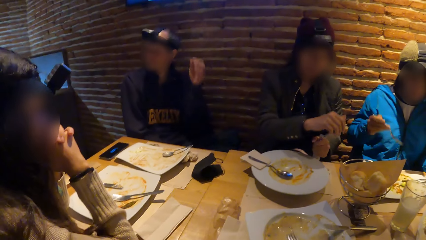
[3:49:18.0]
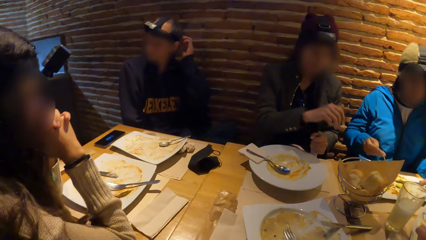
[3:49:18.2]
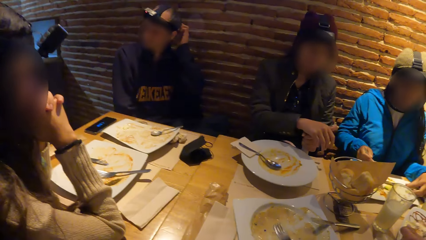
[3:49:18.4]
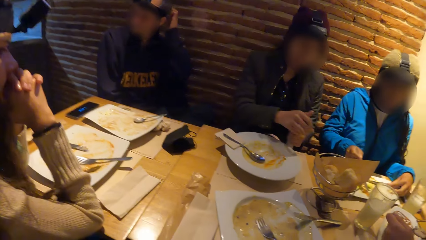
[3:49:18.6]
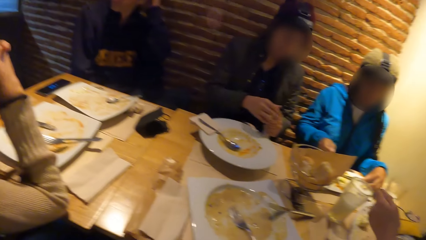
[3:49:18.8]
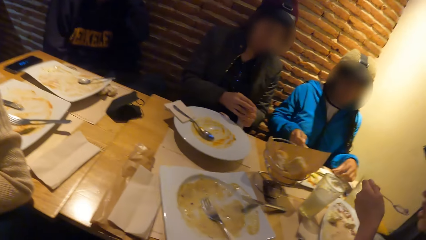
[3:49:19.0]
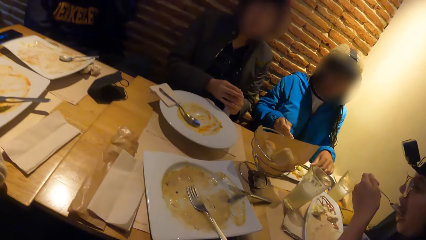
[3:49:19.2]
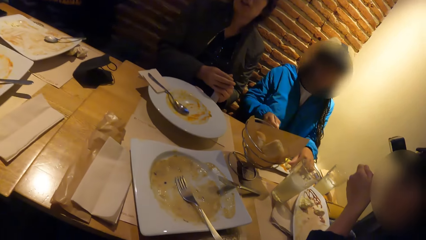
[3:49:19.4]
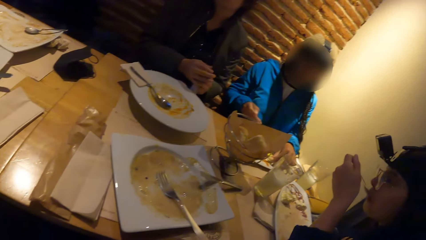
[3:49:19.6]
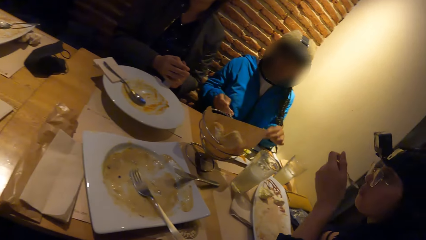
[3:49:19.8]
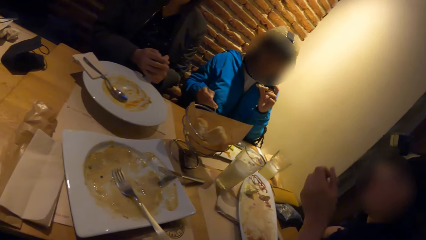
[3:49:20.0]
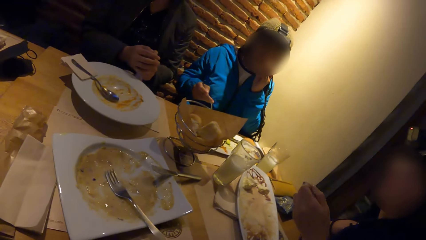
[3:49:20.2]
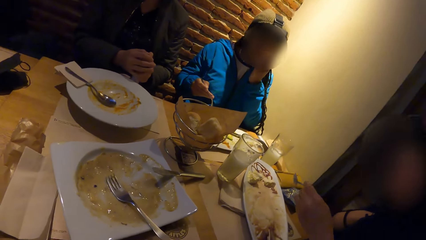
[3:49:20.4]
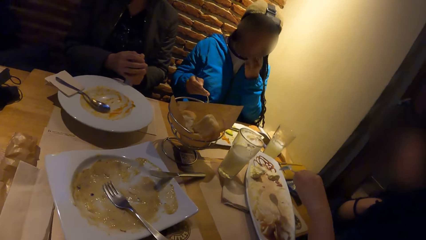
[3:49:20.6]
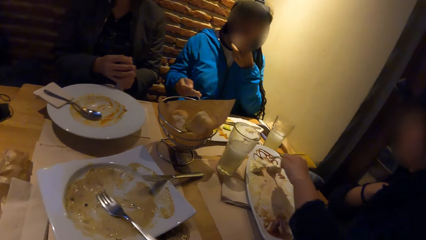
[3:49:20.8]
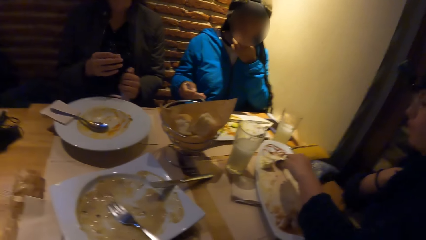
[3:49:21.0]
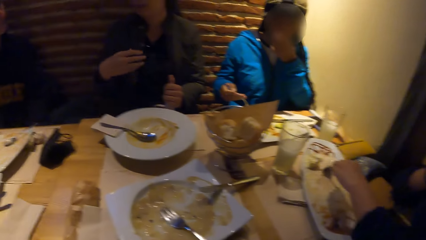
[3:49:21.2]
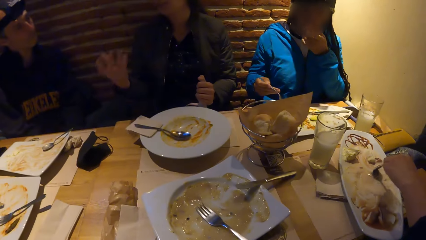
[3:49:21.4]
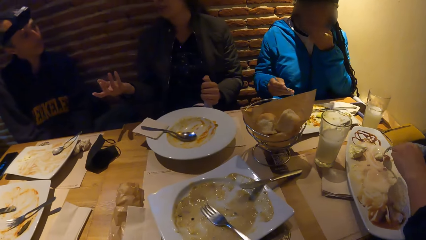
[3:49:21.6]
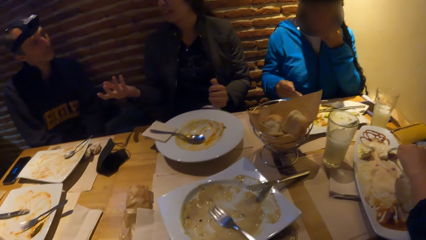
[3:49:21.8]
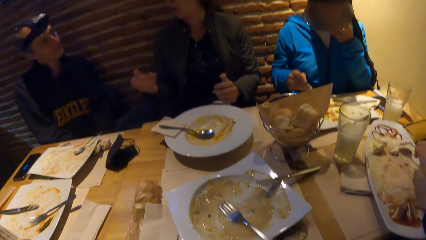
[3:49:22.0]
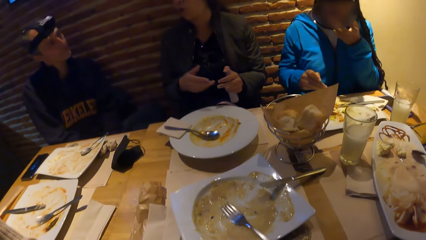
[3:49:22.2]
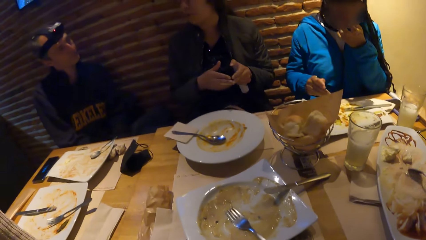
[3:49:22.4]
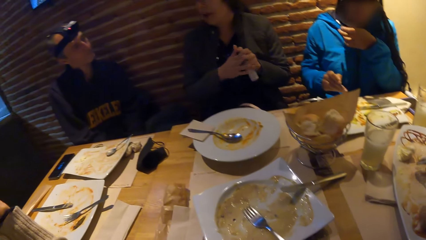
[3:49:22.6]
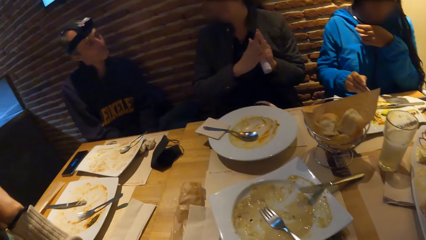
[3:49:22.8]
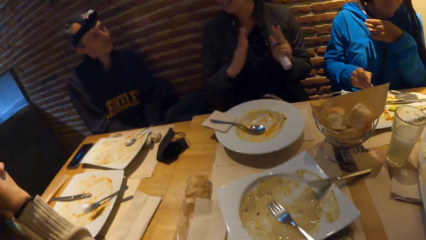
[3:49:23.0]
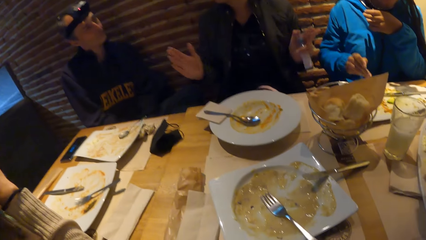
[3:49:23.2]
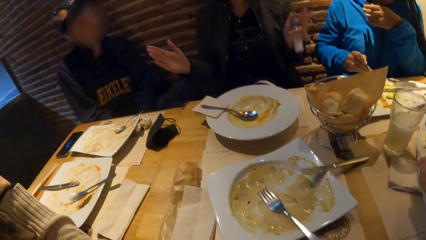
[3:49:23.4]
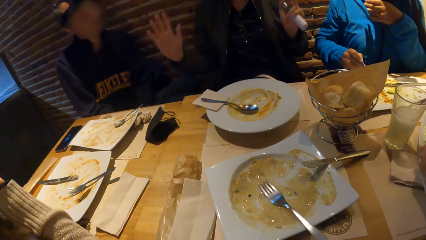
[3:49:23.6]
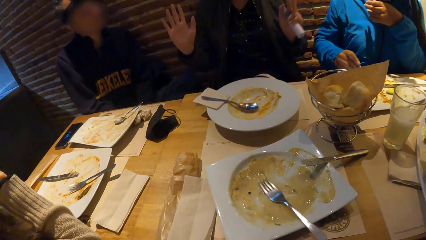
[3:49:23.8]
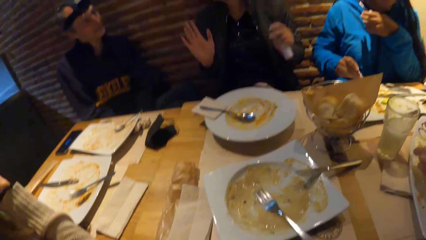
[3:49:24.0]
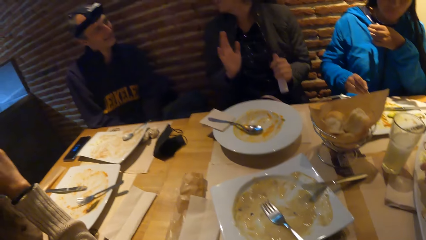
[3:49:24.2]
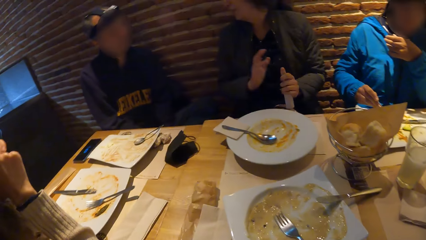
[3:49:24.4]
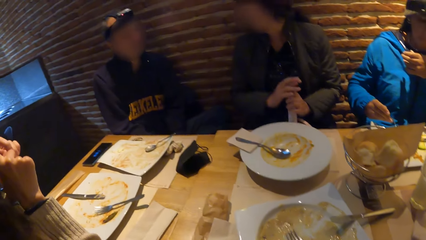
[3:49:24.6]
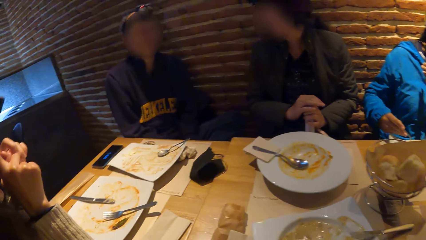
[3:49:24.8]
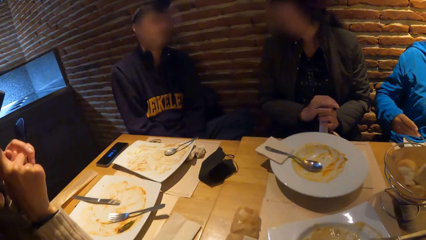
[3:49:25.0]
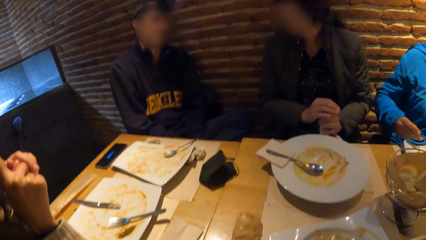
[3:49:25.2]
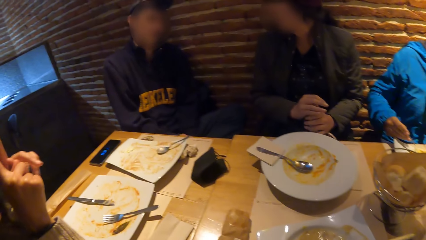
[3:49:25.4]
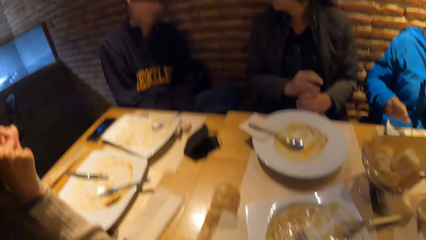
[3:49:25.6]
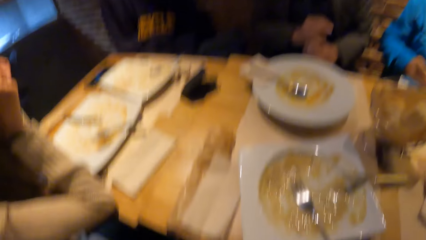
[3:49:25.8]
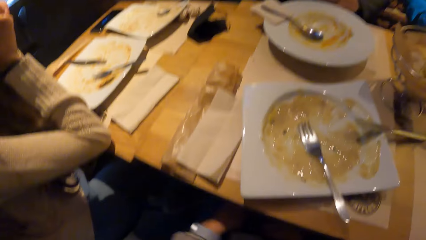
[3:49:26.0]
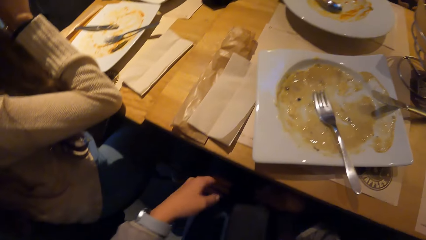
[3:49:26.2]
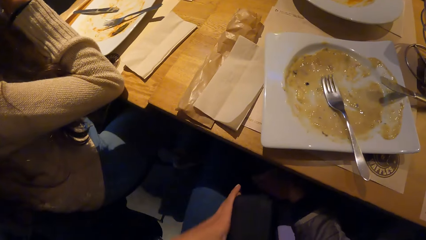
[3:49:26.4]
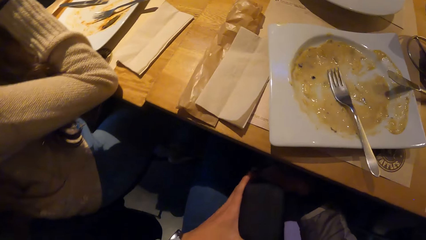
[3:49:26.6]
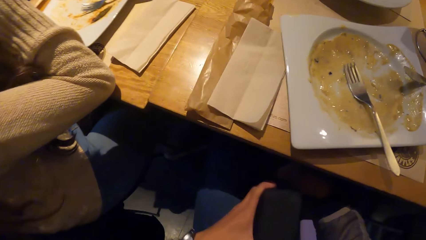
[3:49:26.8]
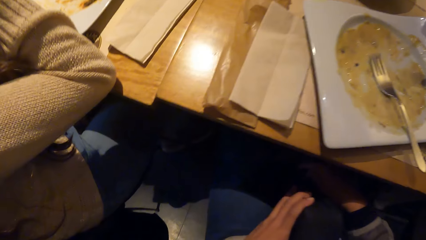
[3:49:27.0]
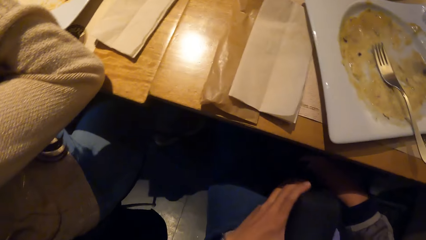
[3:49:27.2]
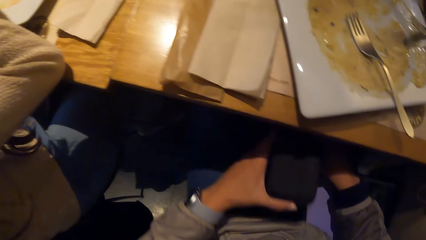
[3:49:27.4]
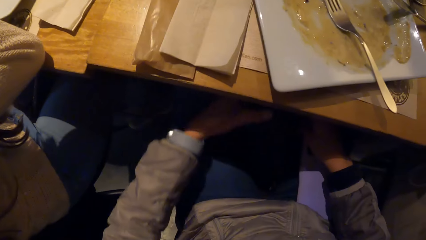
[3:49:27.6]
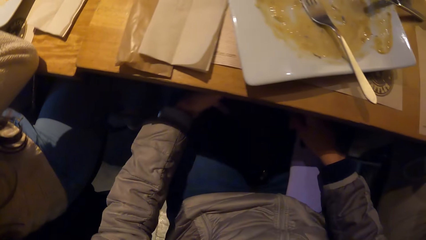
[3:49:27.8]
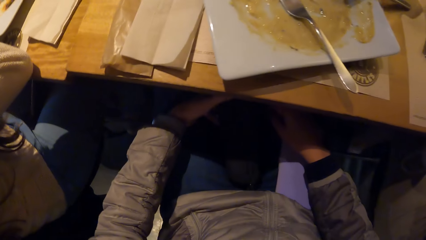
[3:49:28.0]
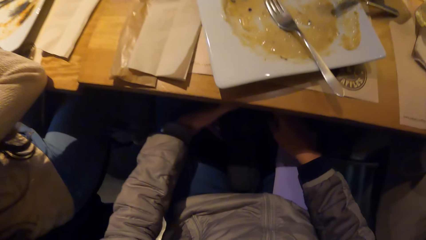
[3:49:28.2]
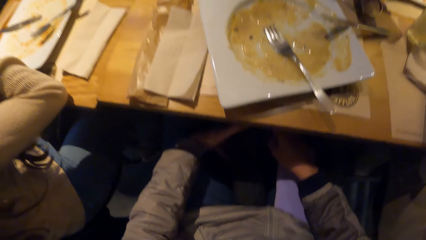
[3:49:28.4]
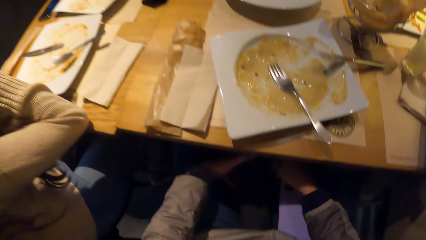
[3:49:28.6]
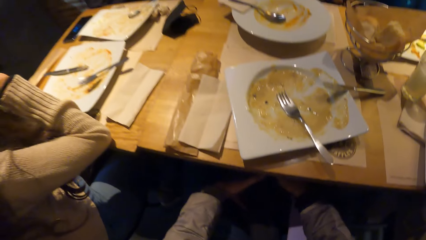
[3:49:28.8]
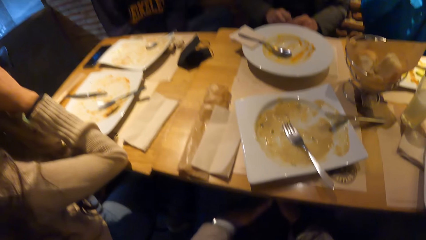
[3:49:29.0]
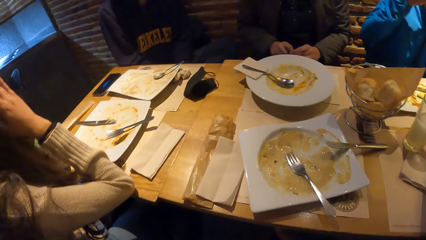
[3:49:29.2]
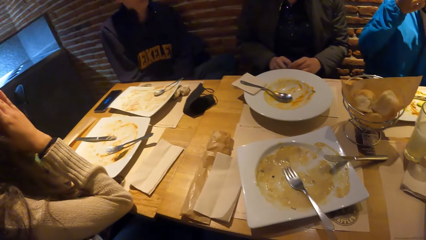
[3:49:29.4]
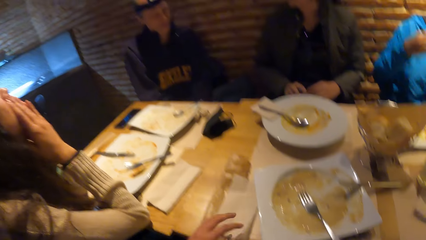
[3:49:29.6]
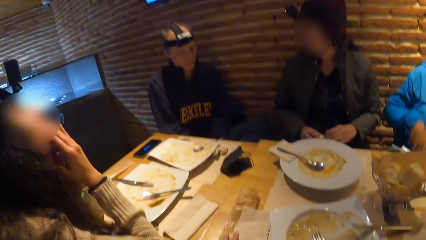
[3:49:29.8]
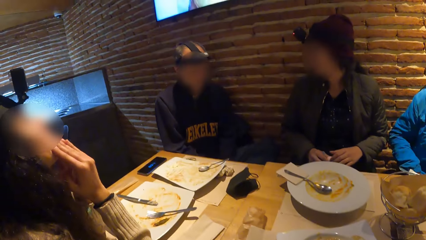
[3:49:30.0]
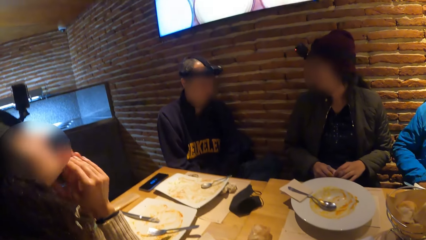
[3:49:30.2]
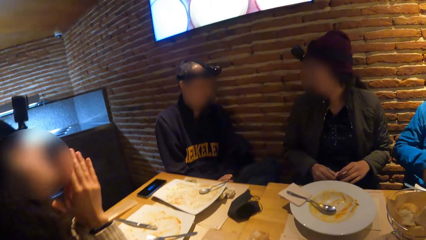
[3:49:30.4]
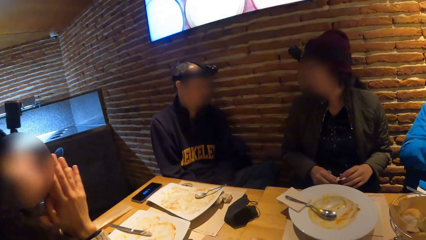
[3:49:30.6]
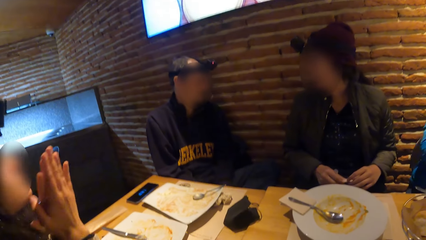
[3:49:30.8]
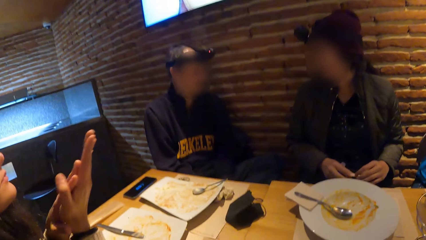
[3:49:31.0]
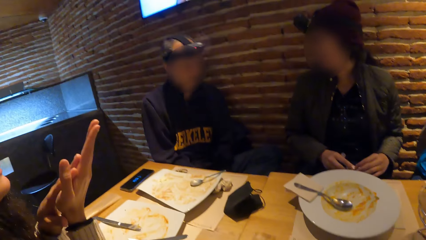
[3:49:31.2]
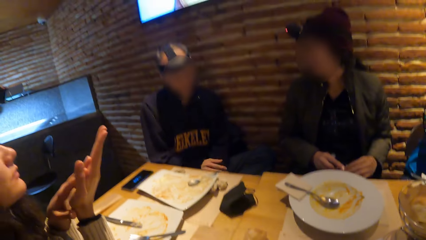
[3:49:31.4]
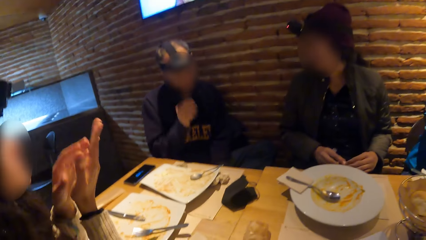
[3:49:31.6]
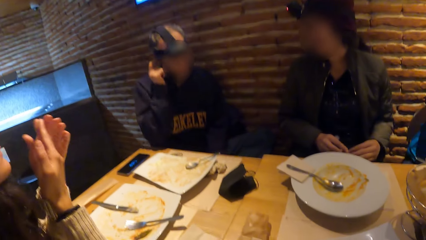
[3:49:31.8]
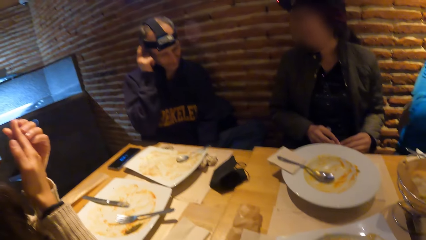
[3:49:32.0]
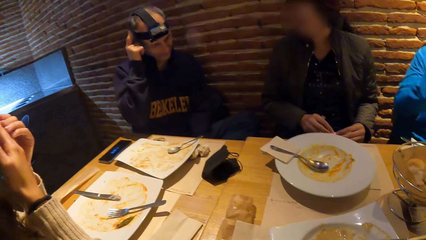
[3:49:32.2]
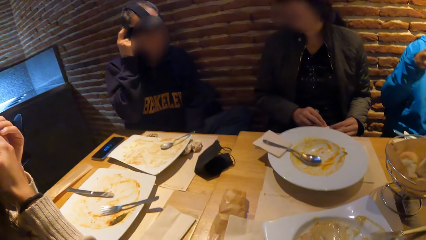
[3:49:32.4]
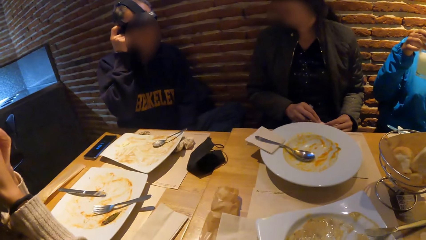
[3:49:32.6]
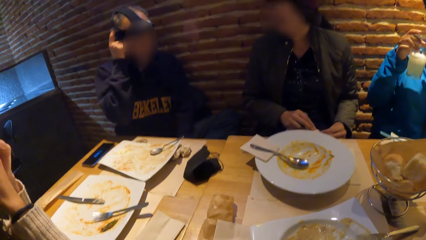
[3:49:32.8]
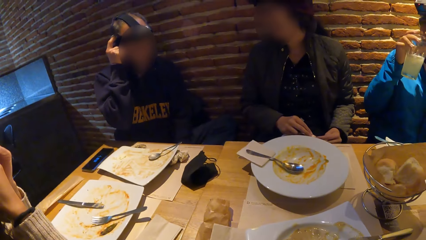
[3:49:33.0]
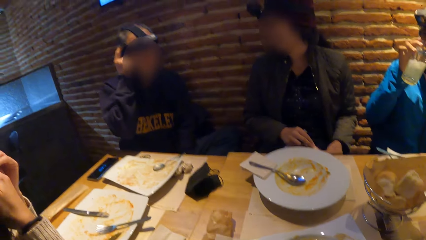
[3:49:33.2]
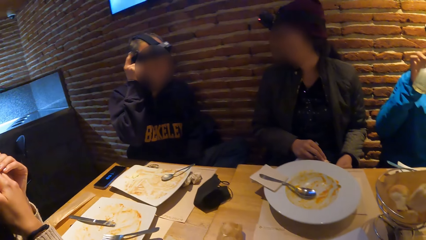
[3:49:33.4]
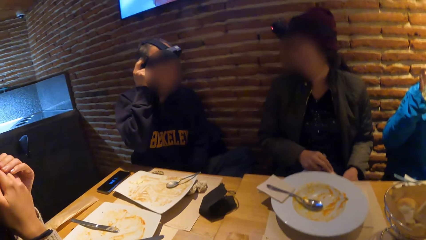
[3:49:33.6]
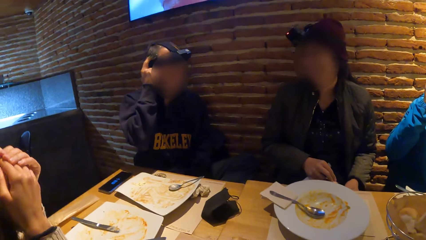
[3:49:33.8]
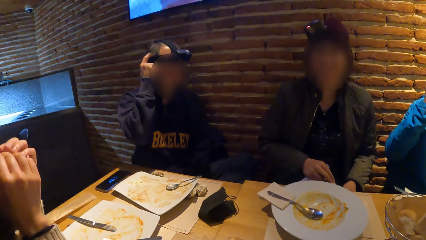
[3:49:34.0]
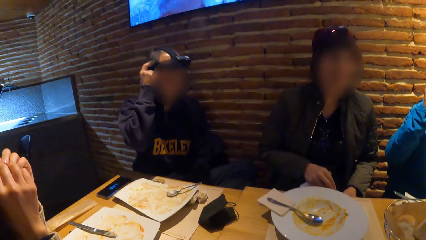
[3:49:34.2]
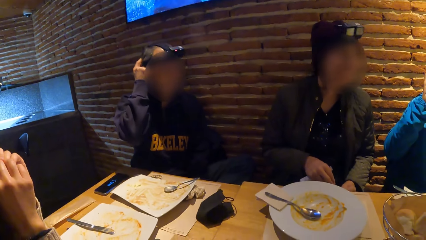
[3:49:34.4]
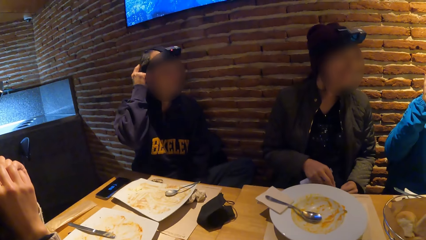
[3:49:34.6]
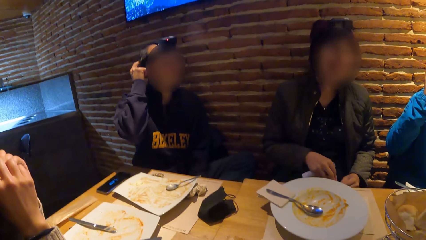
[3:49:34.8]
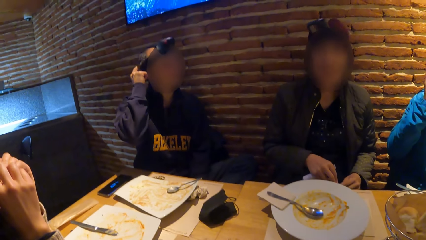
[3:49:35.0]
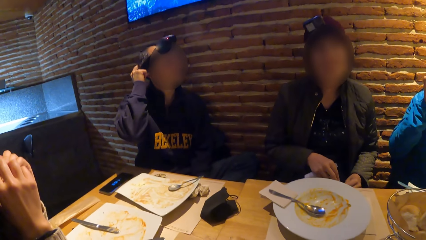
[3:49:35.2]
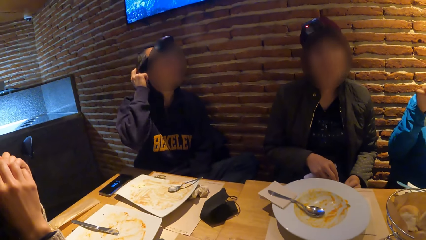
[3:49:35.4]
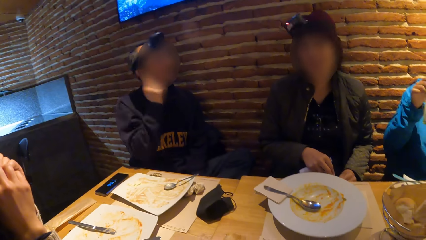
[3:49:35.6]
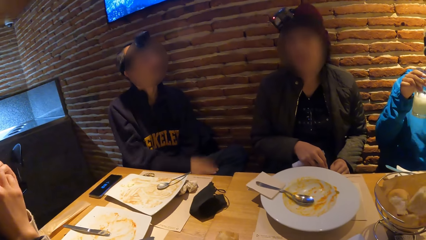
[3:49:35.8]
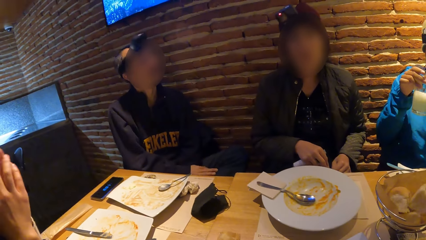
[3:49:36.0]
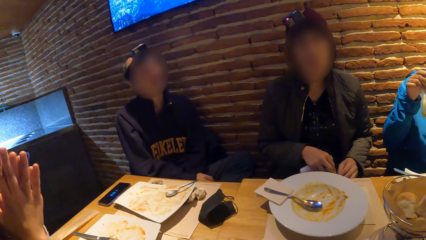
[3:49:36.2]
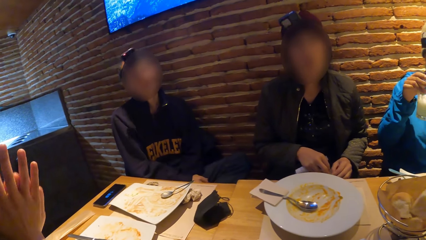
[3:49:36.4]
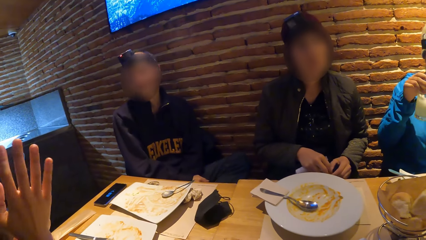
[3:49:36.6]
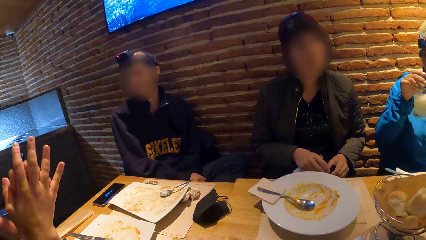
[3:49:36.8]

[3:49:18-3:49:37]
The camera wearer looks around. They hold a black pouch in both hands under the table.
